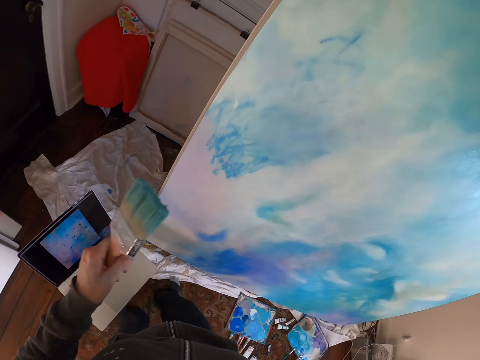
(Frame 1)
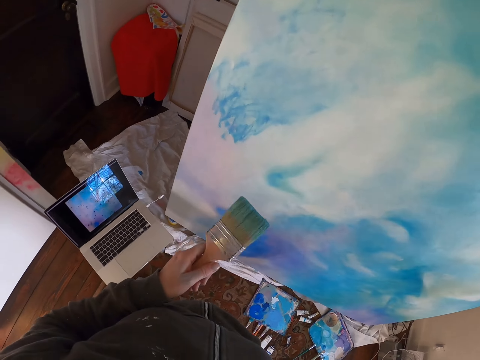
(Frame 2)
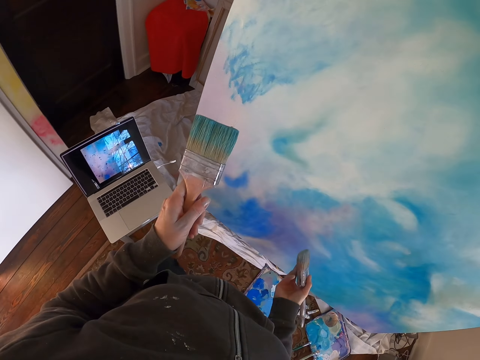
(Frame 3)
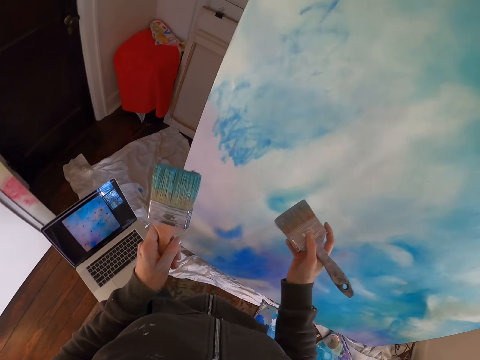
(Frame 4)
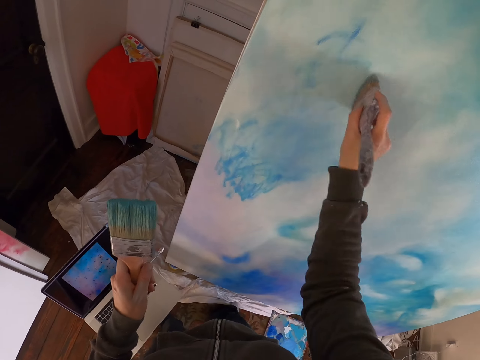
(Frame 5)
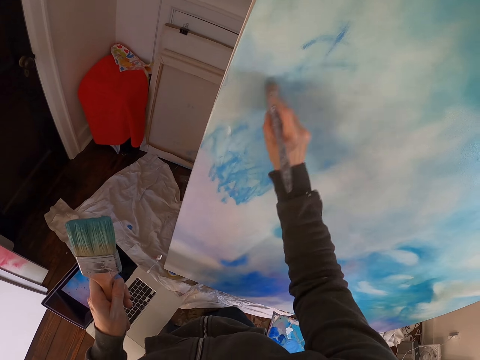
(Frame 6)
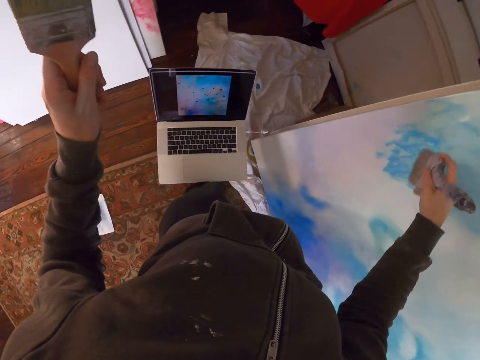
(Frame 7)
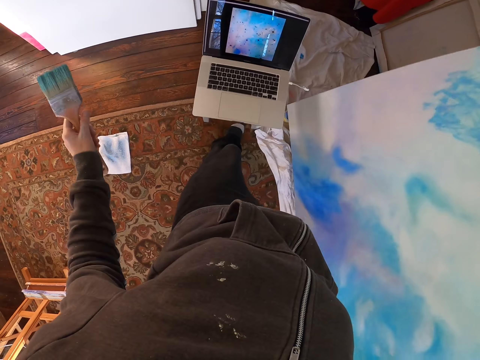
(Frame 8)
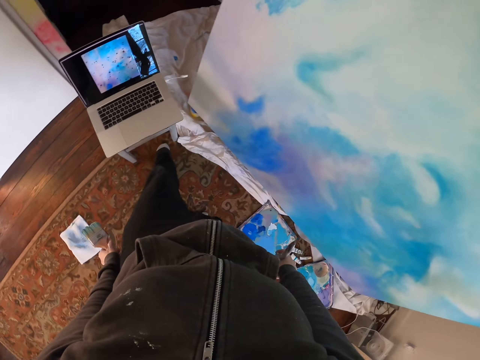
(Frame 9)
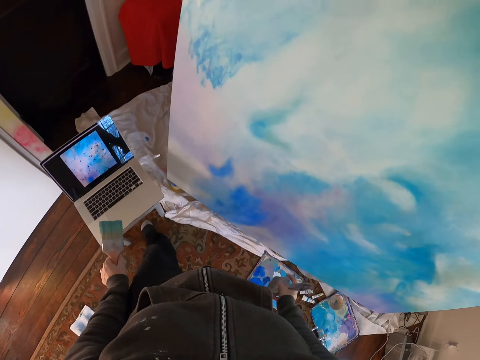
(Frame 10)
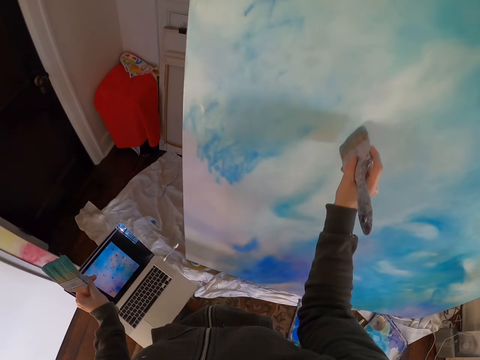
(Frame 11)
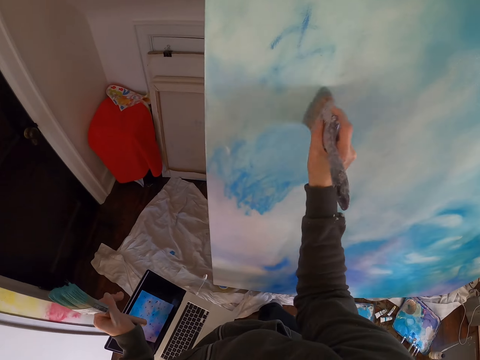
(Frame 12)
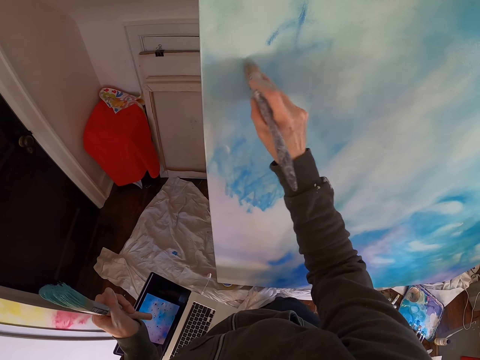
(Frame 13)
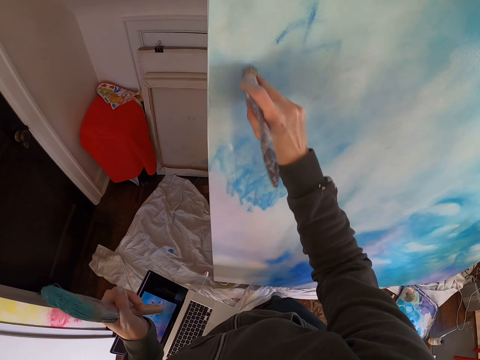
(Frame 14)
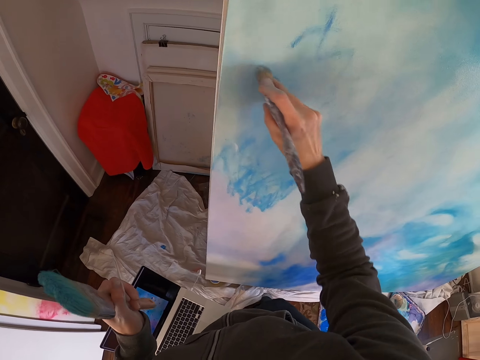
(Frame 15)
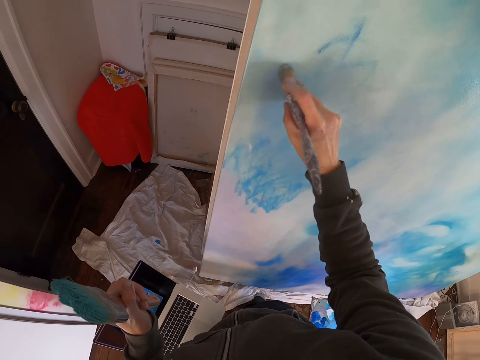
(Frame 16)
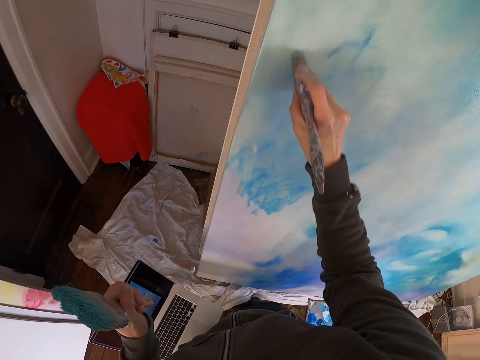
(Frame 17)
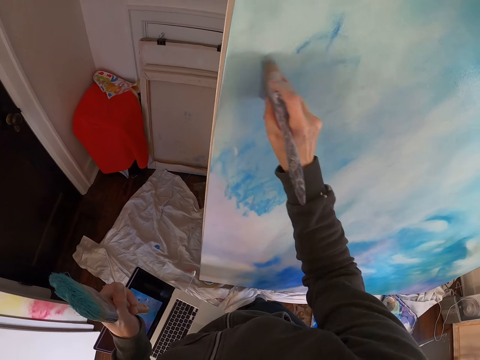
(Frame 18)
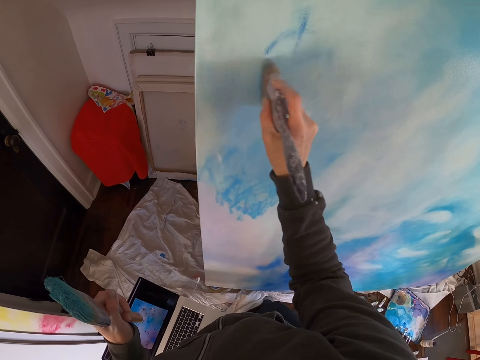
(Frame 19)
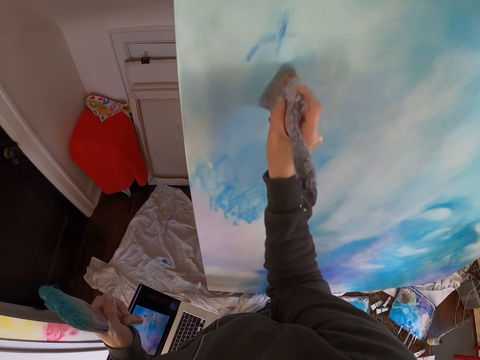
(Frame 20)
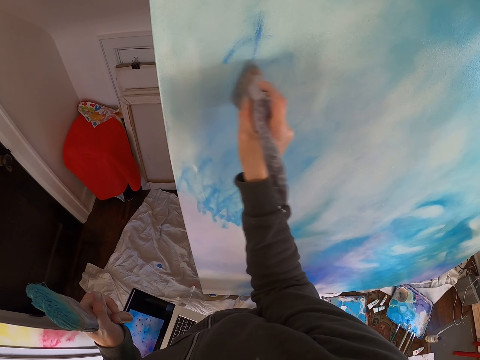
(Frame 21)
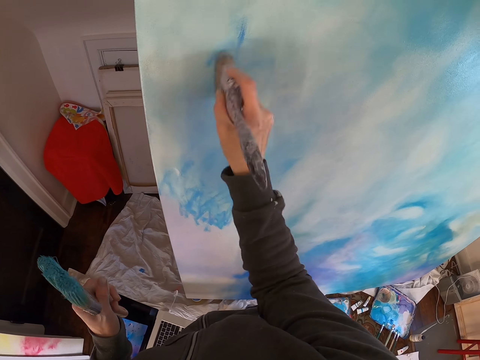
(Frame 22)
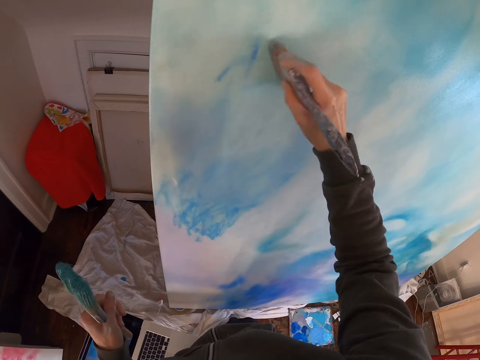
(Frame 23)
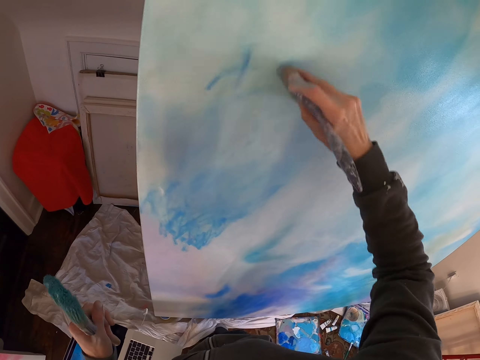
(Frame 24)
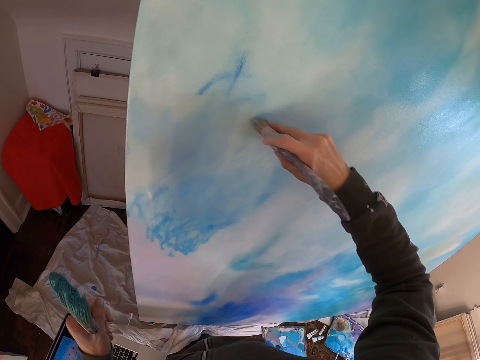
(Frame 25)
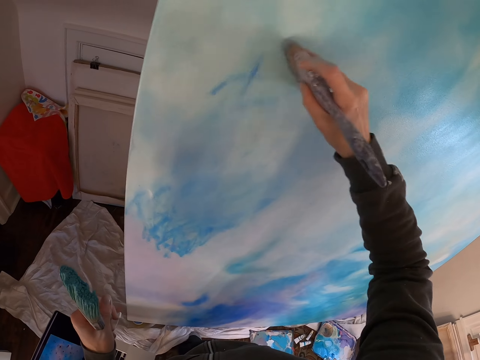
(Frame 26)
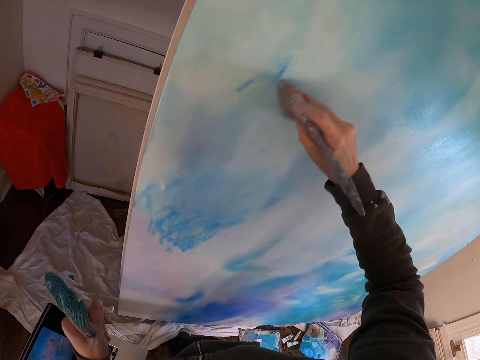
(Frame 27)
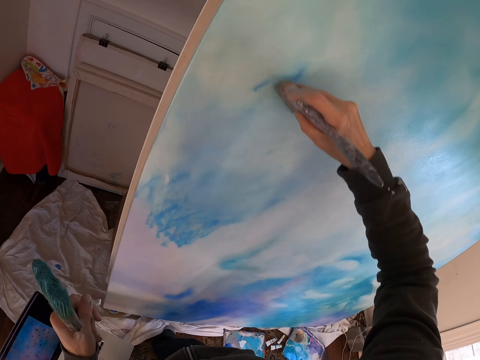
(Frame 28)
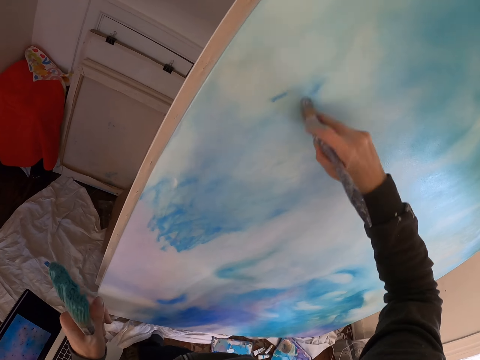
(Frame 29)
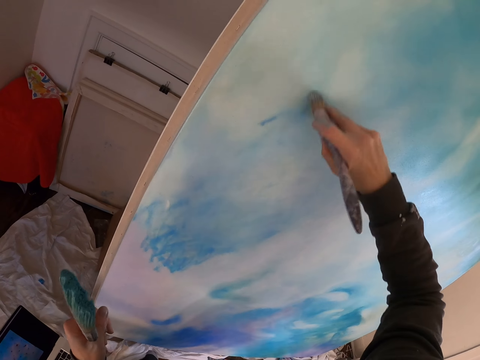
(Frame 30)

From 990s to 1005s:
The camera wearer stares at the painting. They stare at the laptop. They paint the painting with the brush.

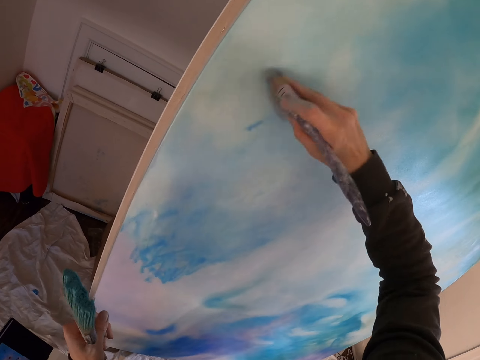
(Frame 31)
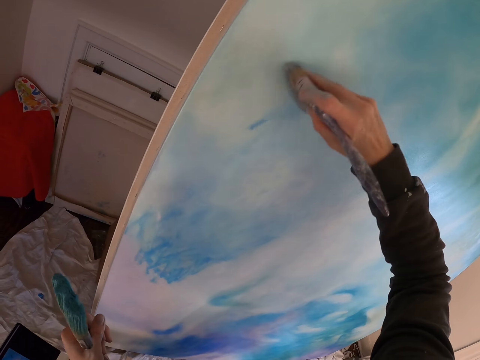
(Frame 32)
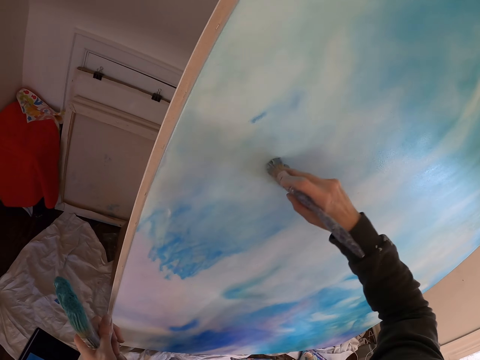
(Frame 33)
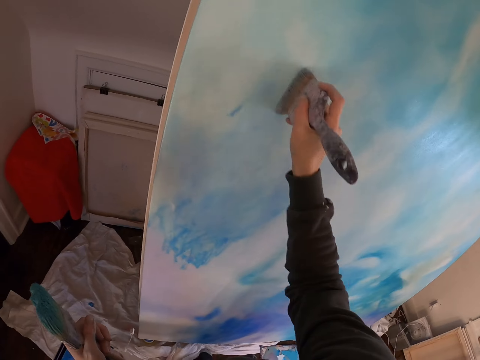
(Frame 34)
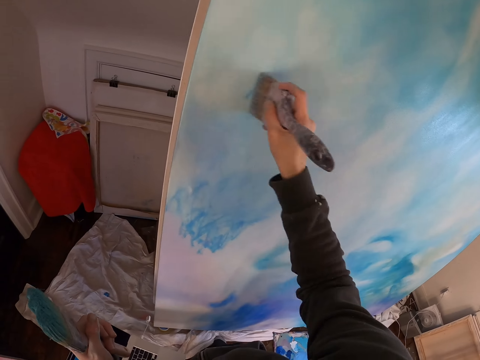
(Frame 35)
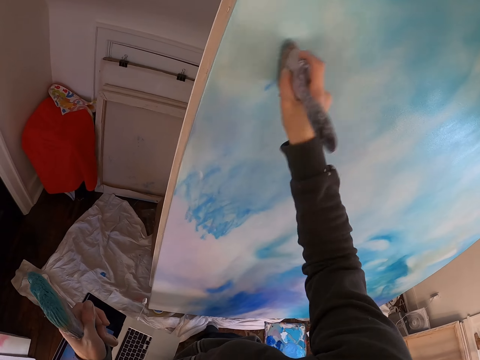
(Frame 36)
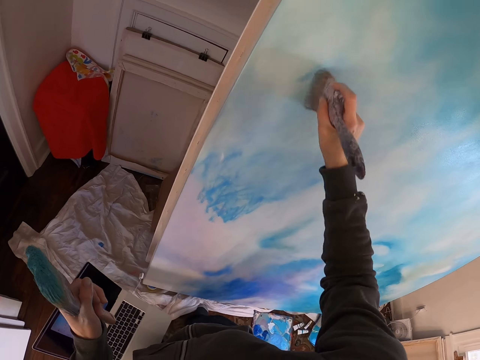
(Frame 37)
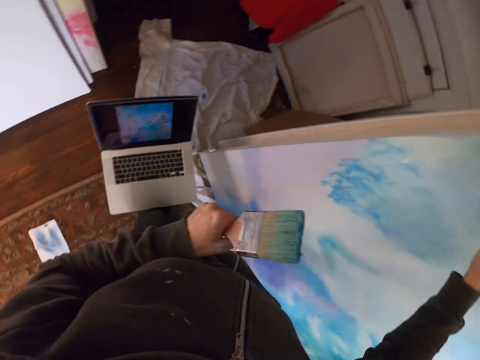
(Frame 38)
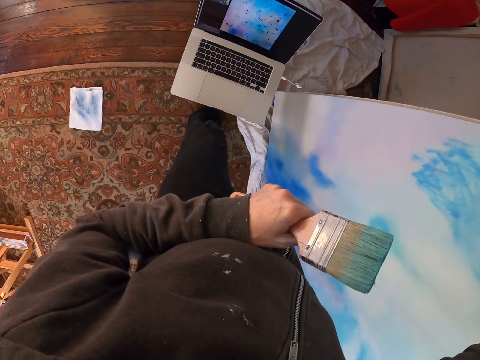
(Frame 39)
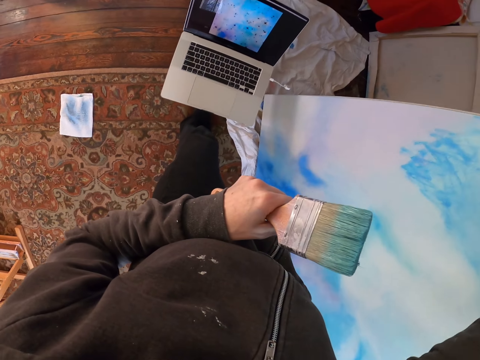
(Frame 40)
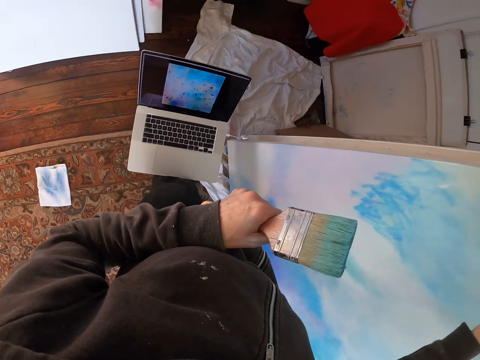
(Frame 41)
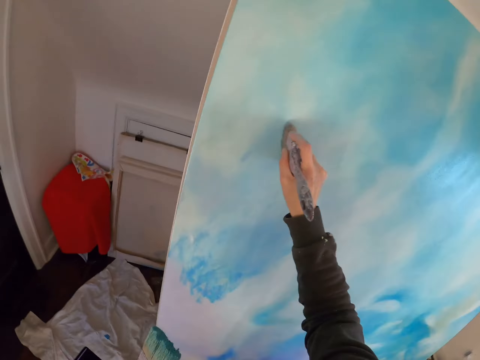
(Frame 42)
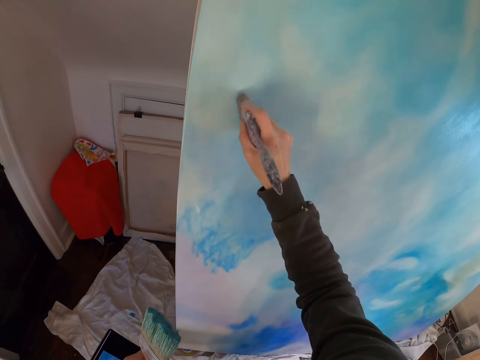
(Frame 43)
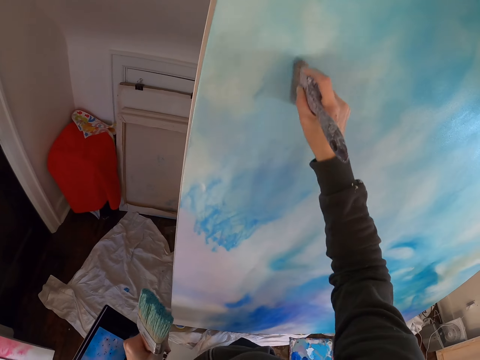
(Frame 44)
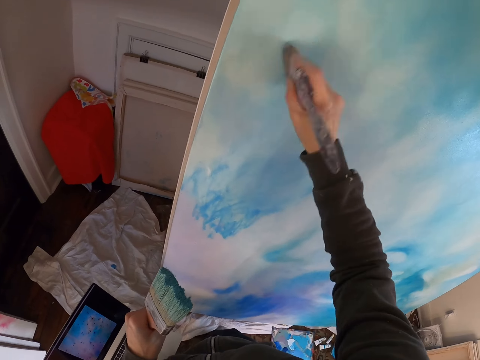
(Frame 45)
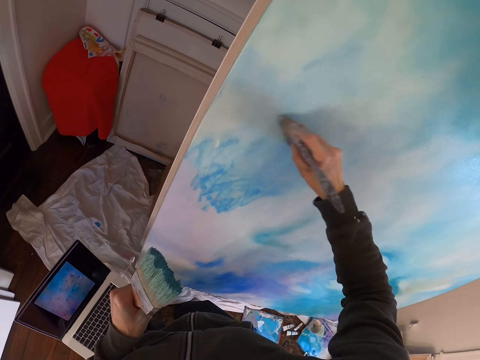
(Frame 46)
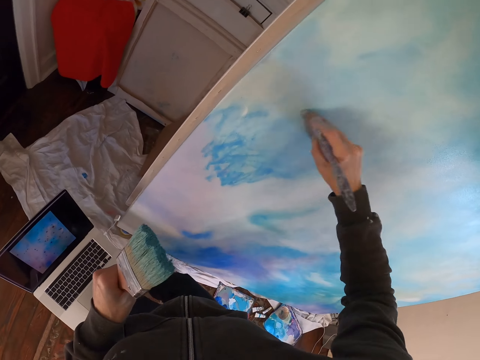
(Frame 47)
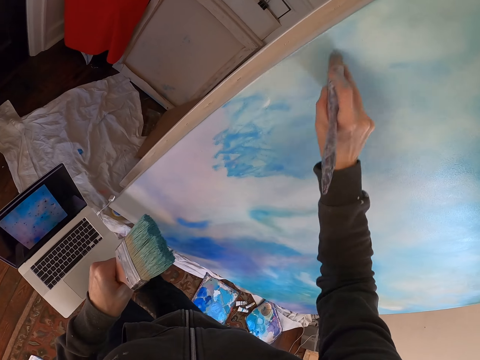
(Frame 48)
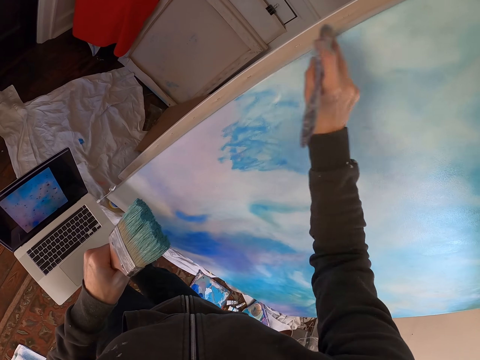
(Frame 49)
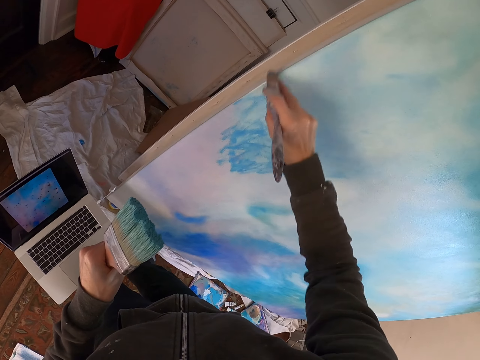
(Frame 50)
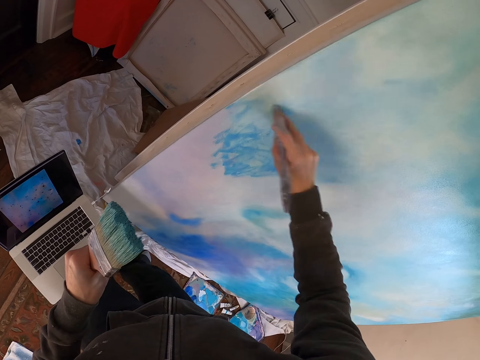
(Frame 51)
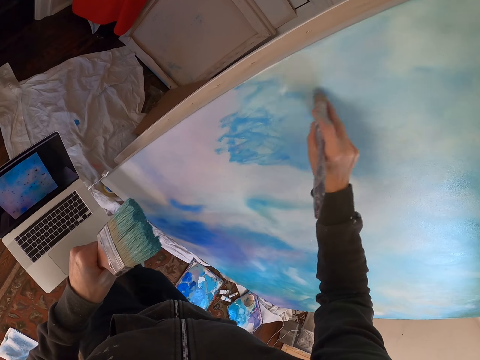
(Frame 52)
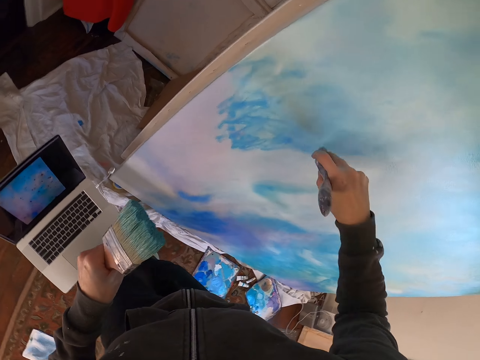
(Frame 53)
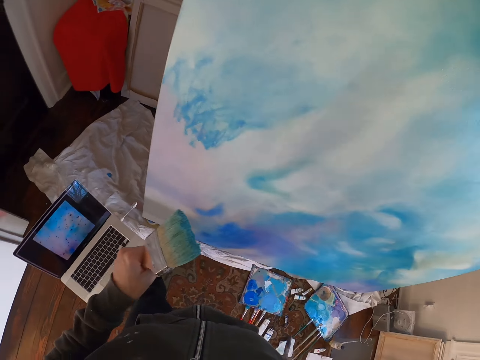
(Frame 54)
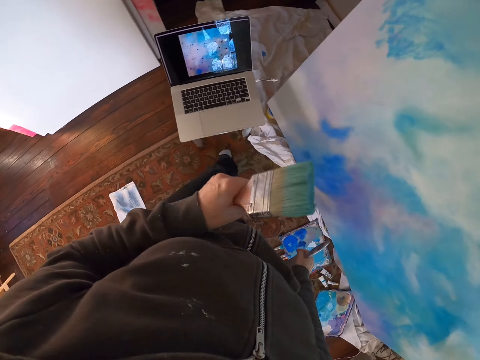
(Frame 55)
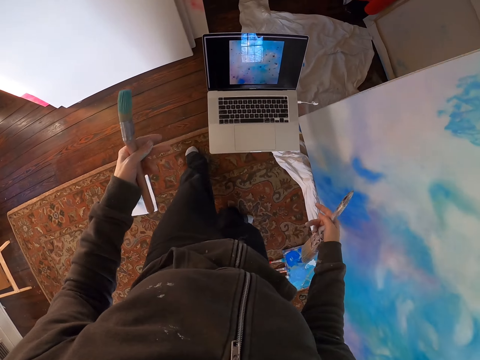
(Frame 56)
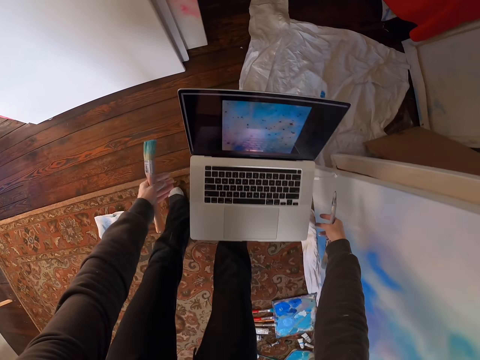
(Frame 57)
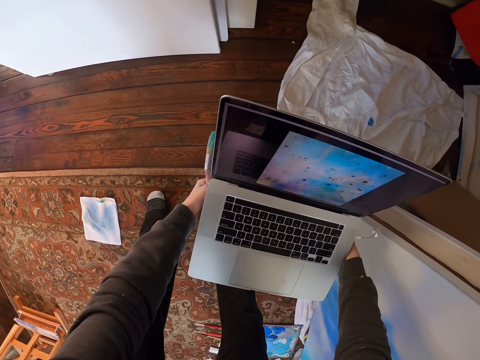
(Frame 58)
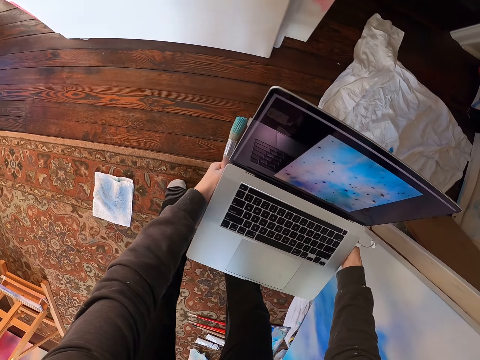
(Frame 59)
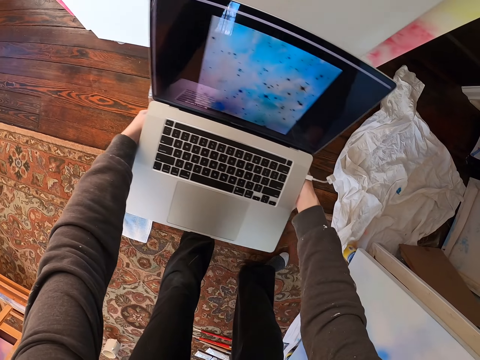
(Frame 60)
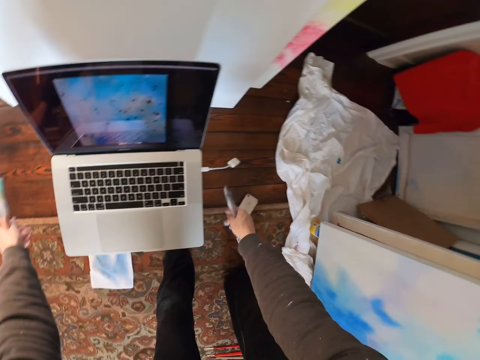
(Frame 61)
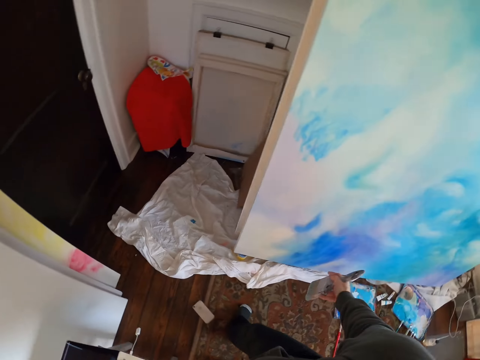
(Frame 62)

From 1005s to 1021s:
The camera wearer stares at the laptop. They paint the painting with the brush. They push the laptop aside.
